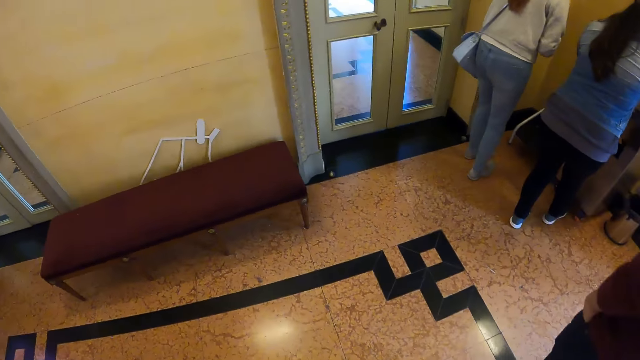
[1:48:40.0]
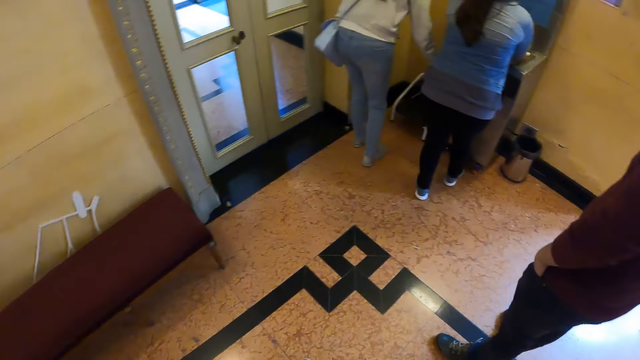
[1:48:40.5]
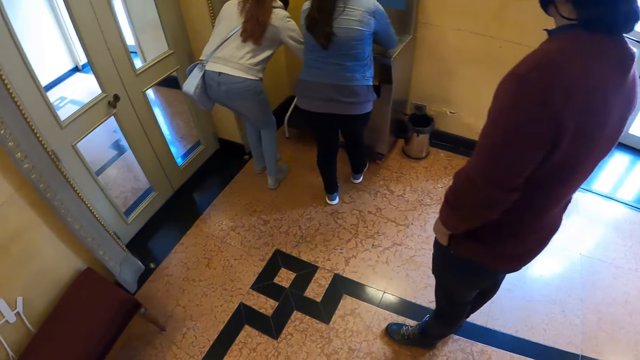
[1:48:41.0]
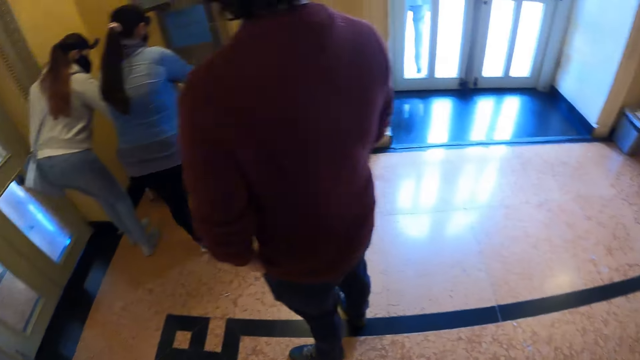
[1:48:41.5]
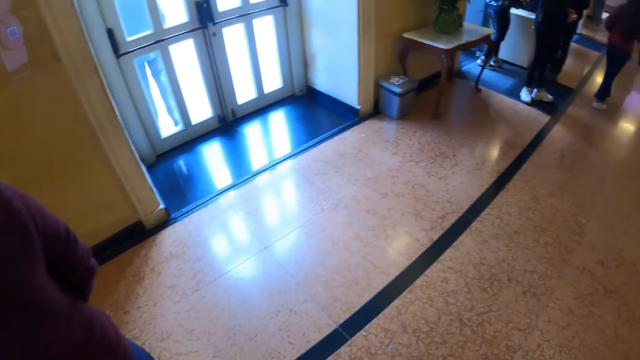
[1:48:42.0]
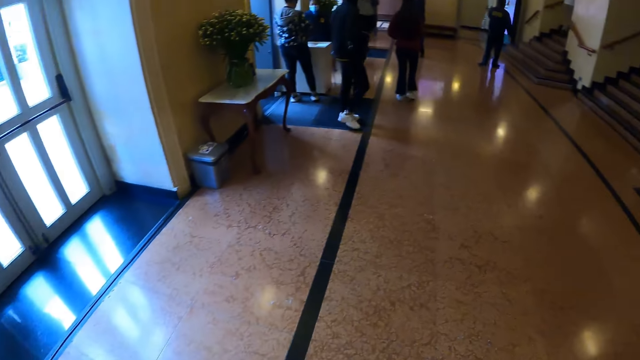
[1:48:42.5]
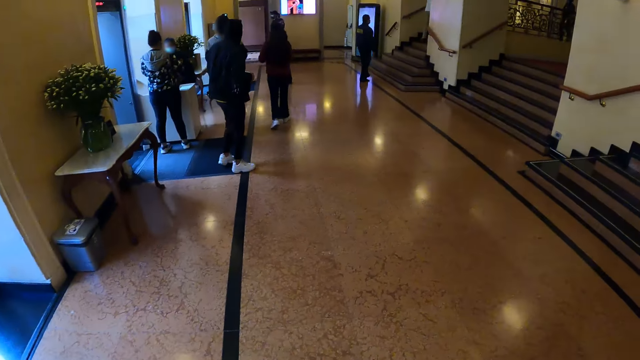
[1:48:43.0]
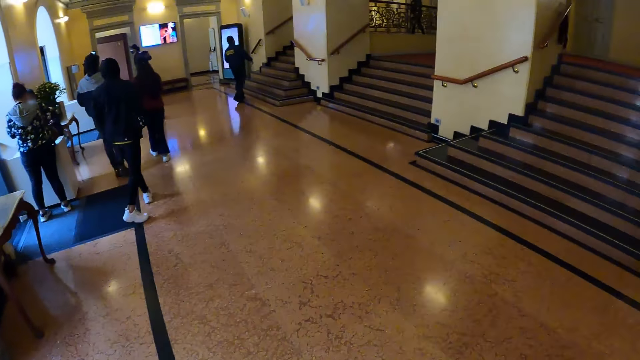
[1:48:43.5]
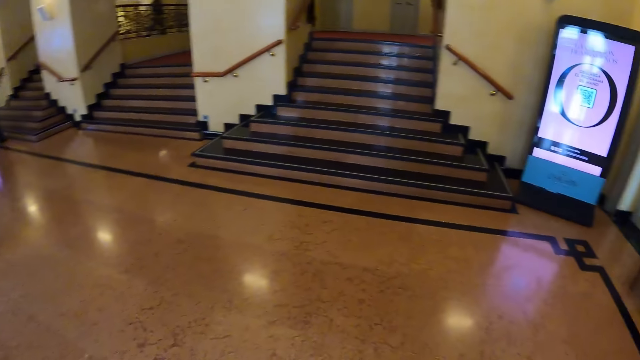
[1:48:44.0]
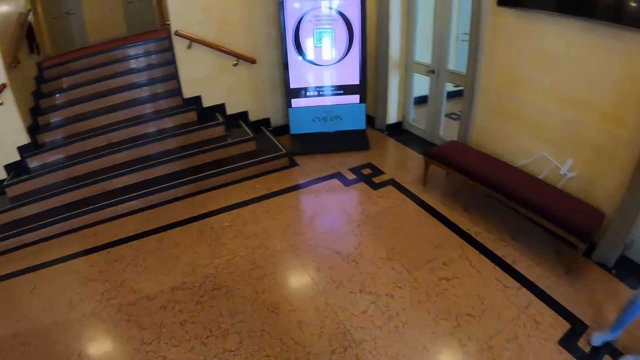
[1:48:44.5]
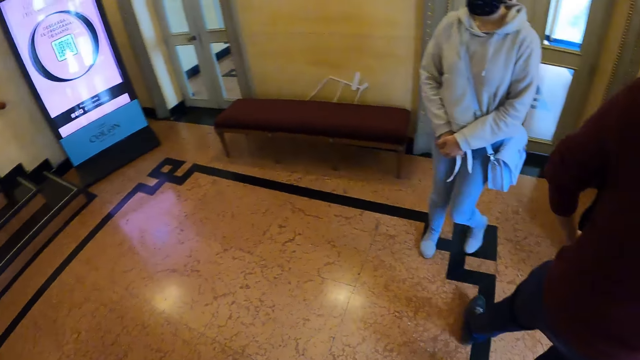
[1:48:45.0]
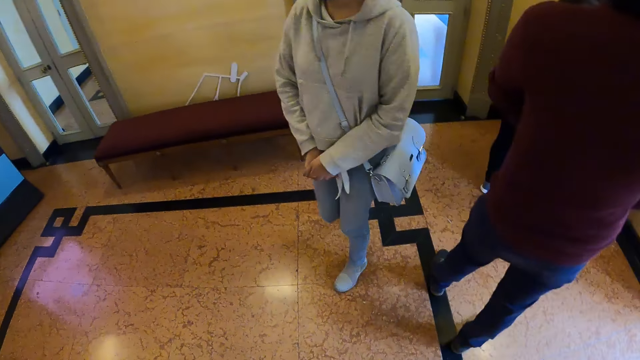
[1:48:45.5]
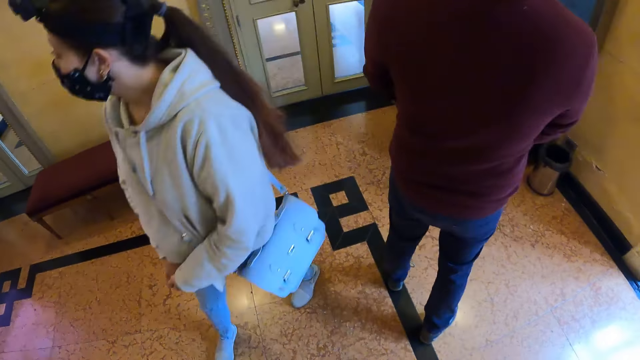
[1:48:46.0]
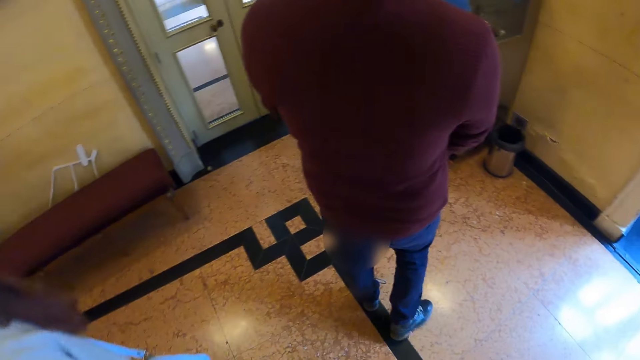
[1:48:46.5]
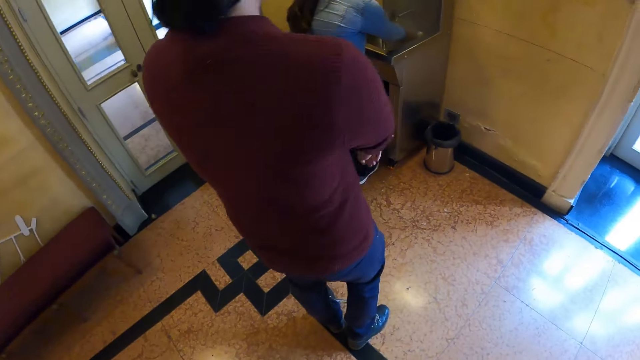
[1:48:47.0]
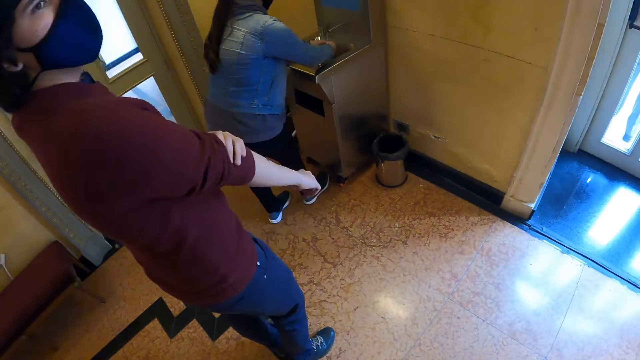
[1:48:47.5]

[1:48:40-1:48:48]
The camera wearer walks in a room. They look around.

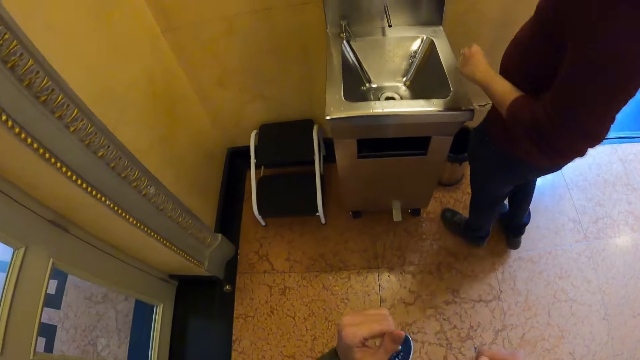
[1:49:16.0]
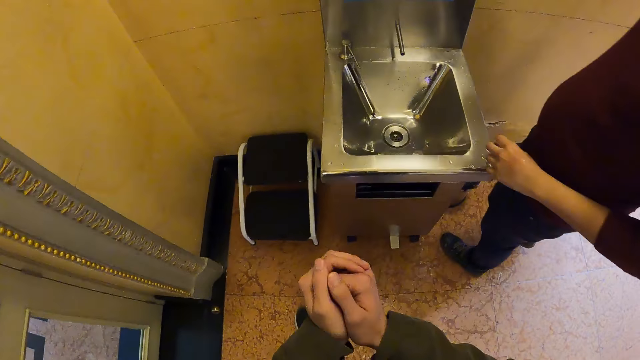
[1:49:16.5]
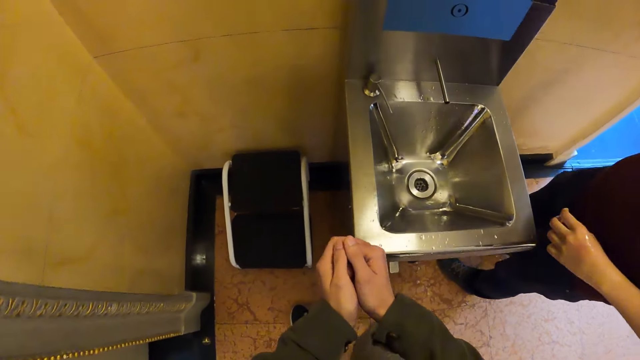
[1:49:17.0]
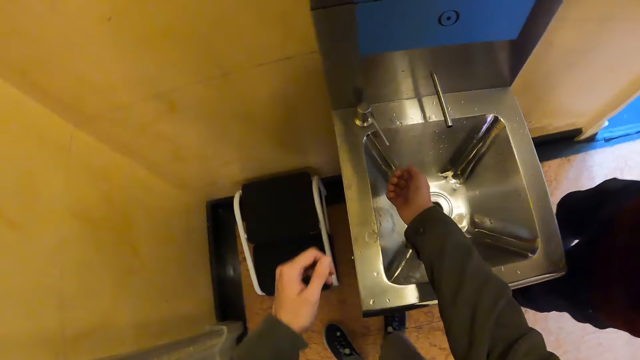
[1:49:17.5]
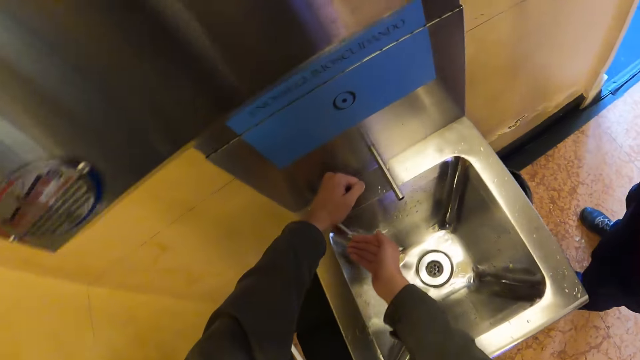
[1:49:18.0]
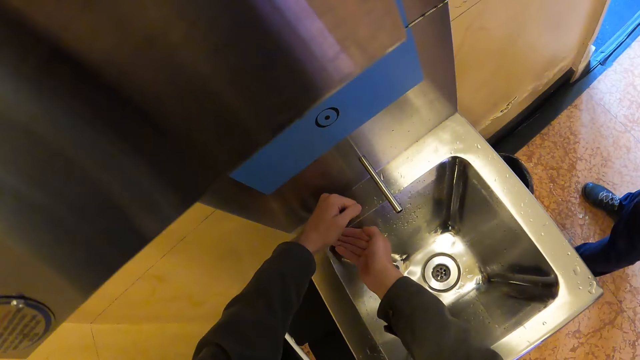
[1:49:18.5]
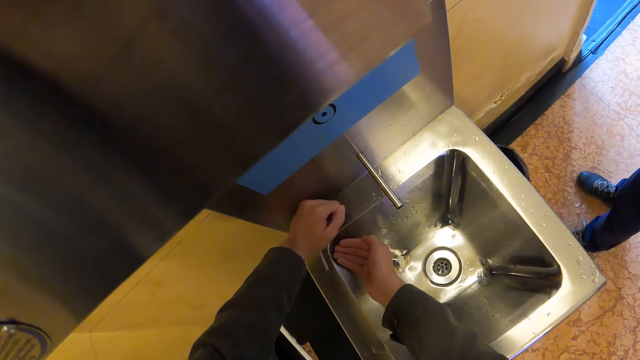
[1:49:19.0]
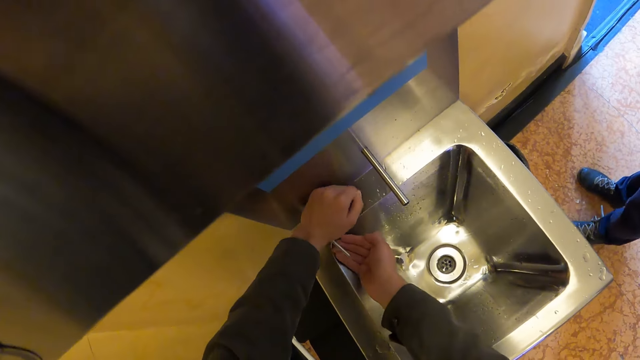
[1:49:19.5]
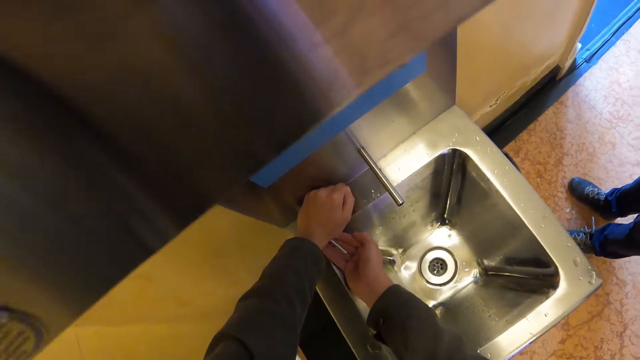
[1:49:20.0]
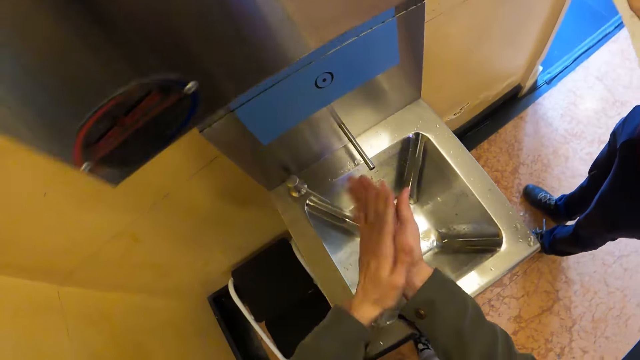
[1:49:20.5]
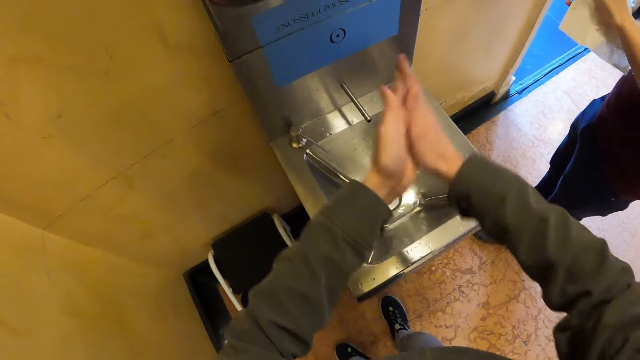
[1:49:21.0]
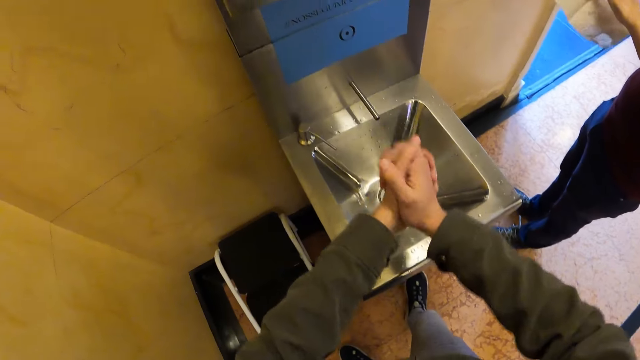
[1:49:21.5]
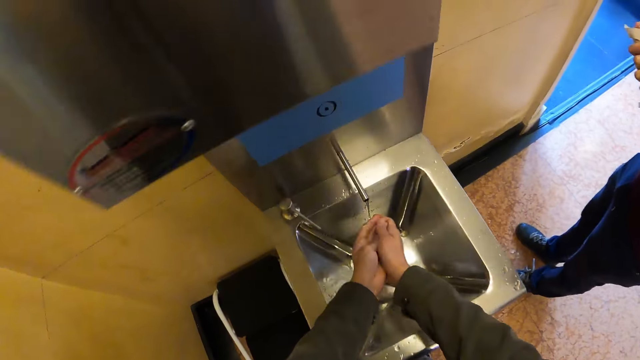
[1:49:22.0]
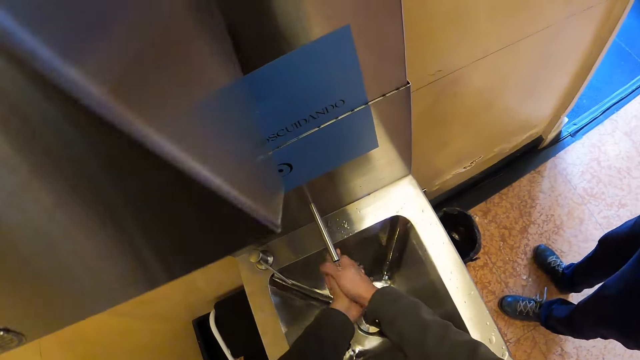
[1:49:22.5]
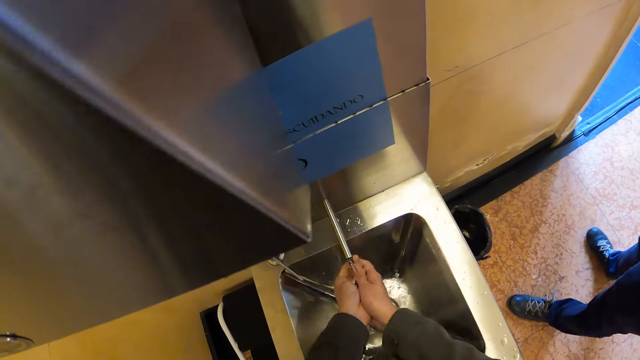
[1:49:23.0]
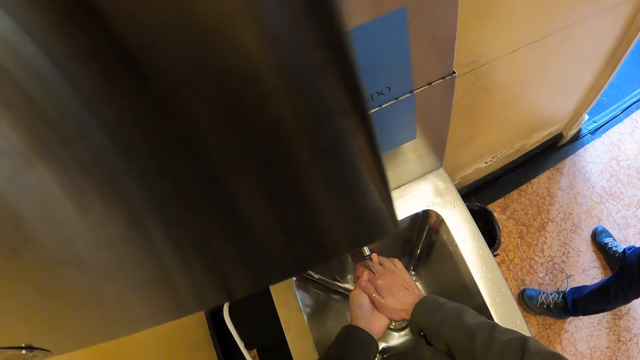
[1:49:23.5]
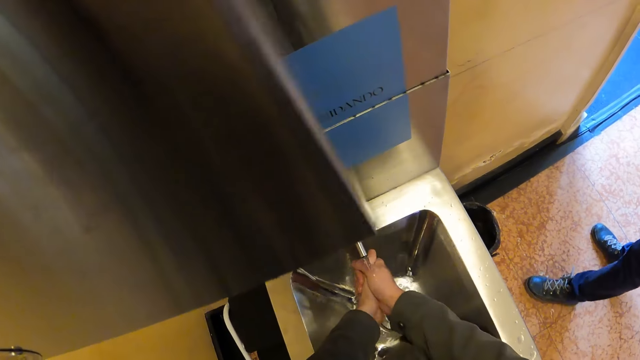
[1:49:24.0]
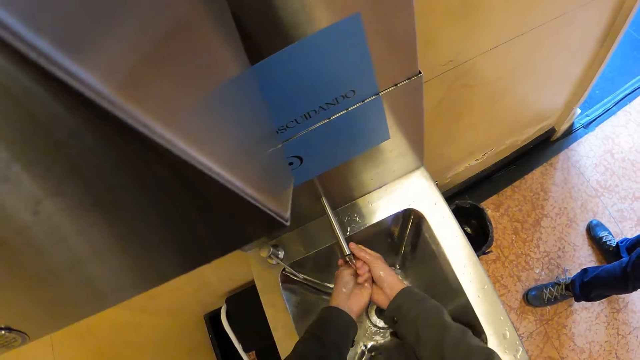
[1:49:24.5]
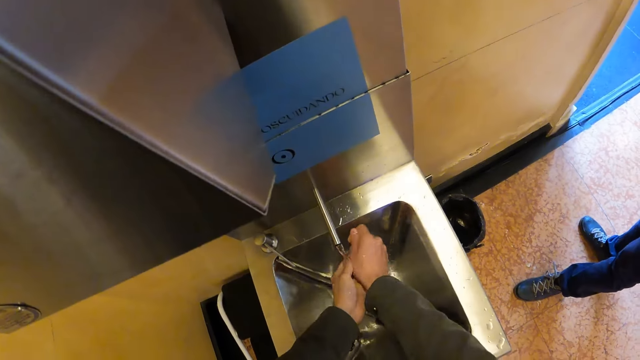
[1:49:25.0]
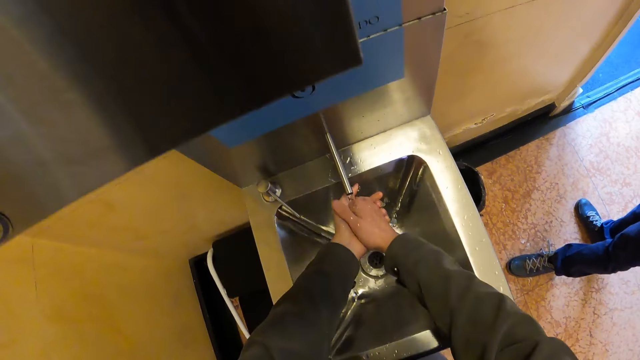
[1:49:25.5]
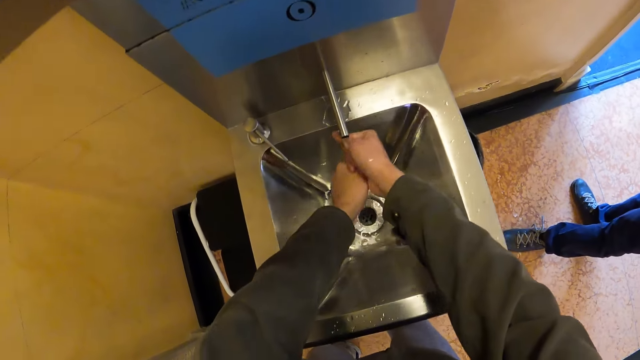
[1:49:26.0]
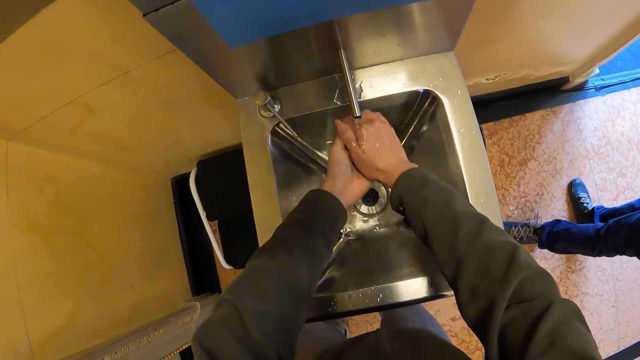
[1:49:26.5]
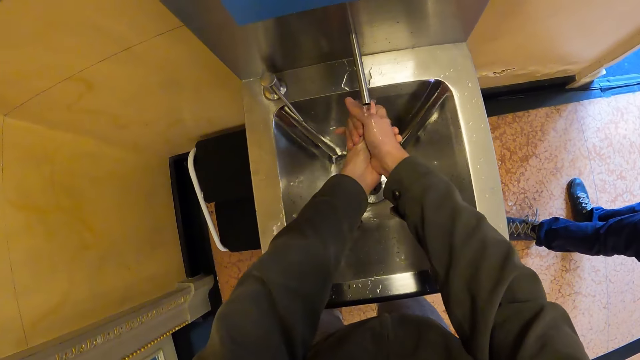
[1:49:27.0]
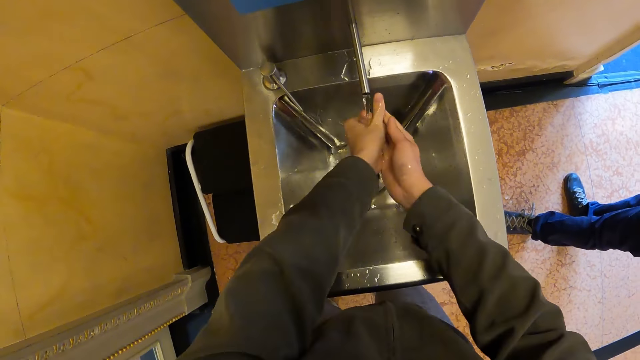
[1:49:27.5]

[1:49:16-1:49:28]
The camera wearer takes the soap. He opens the tap. He rubs his hands together with the soap. He washes his hands on the tap.
